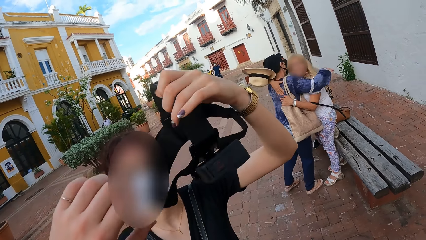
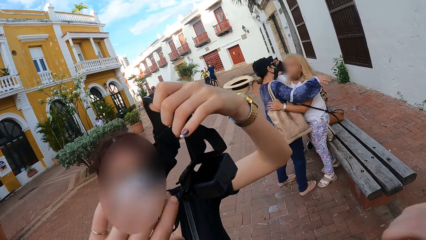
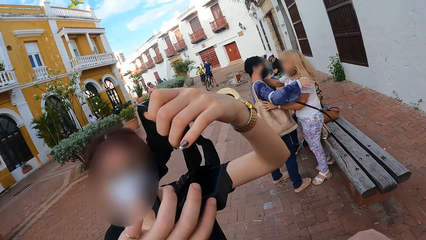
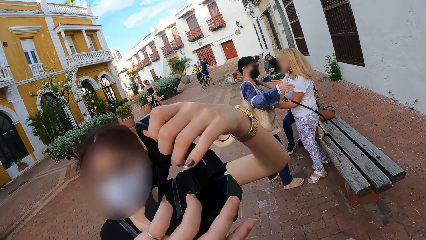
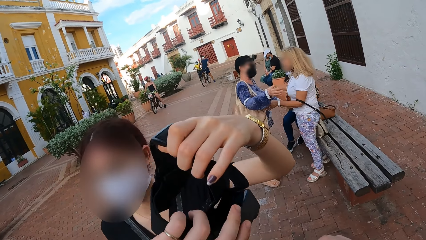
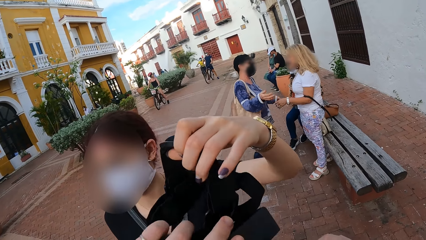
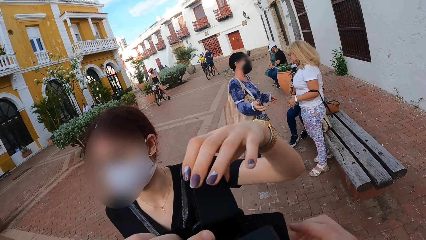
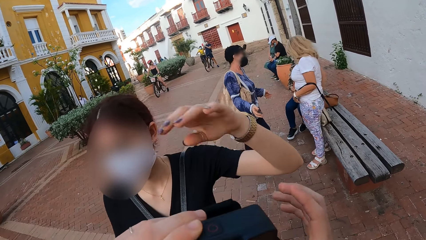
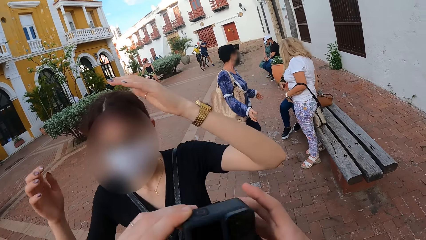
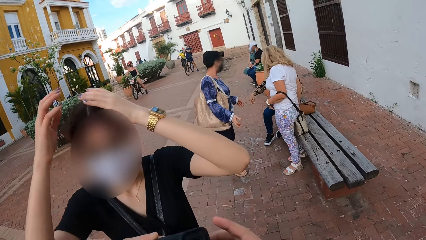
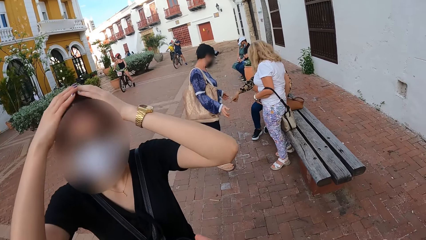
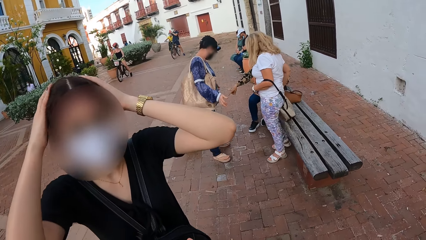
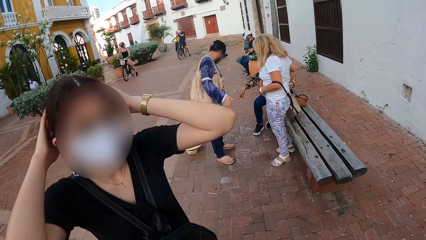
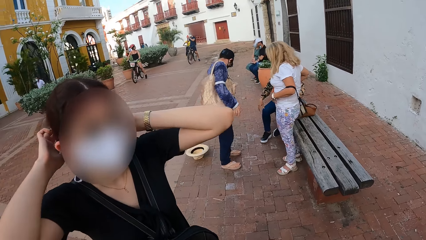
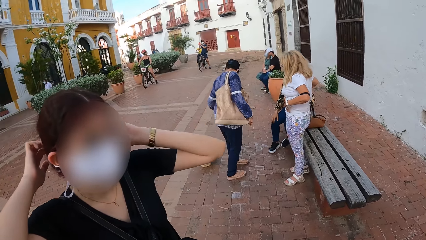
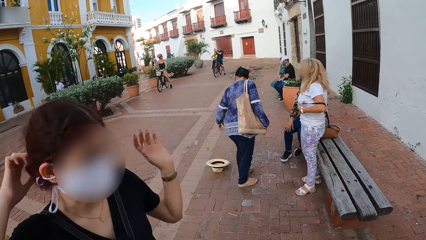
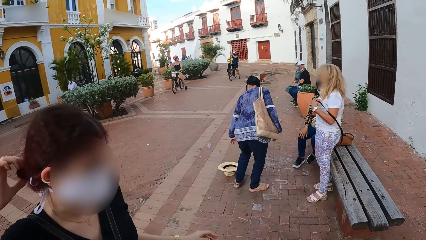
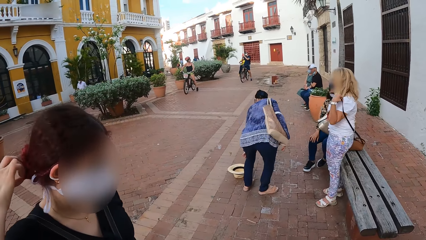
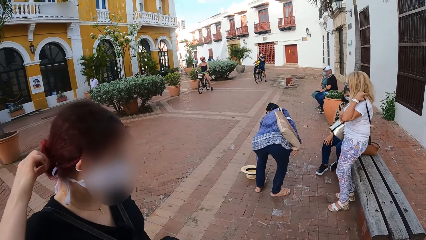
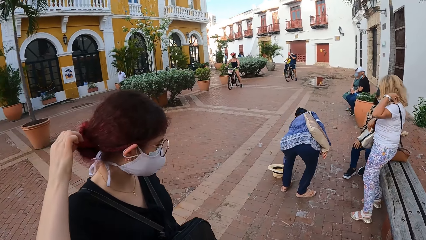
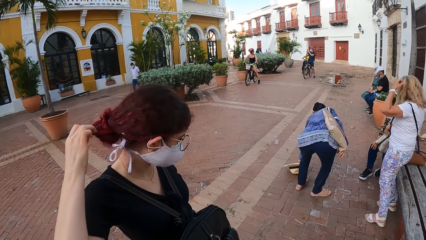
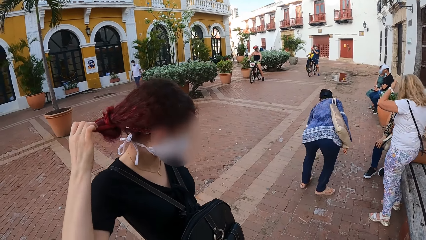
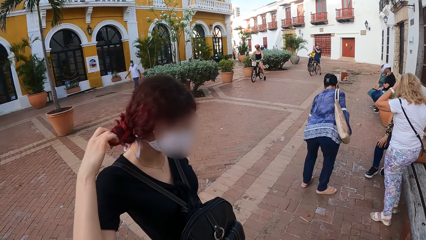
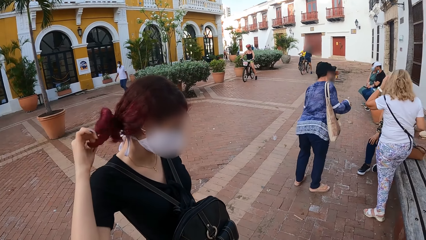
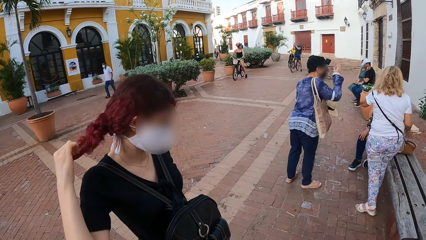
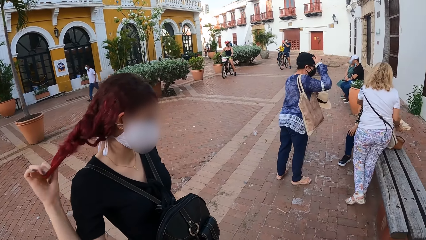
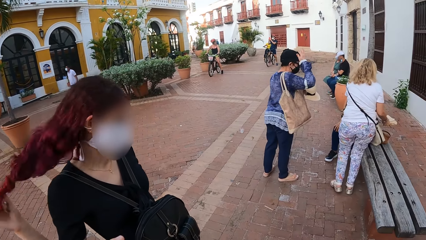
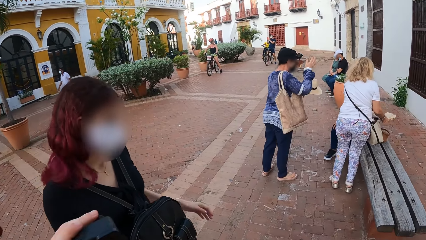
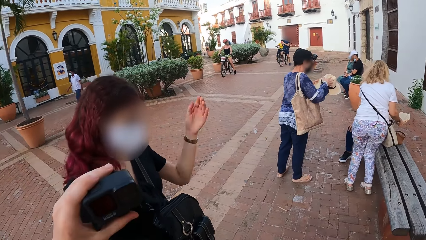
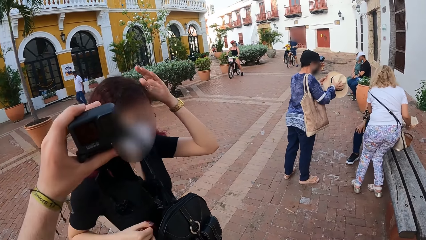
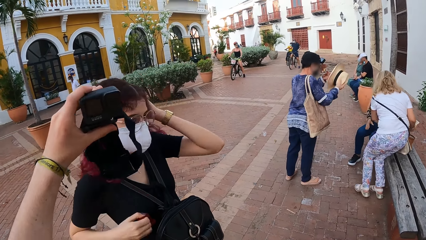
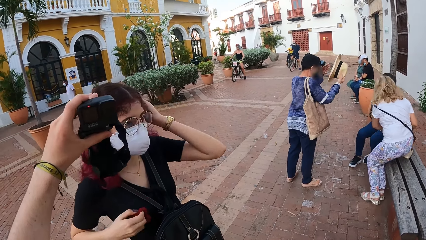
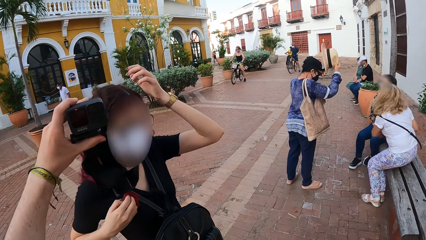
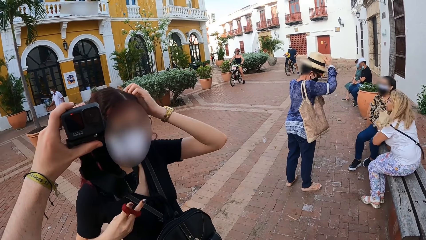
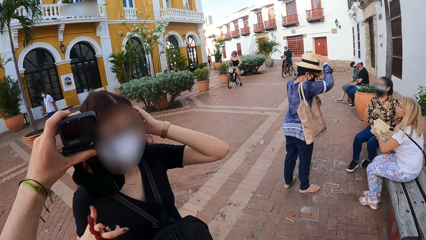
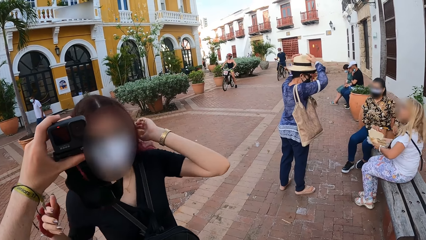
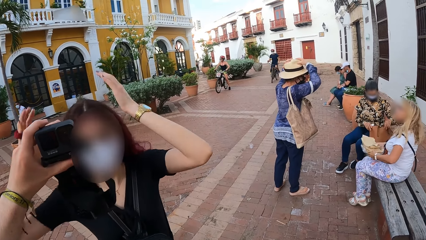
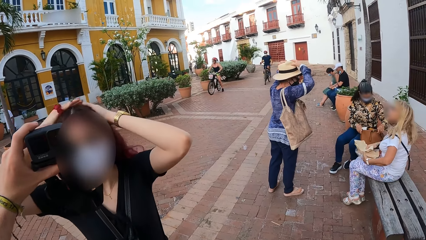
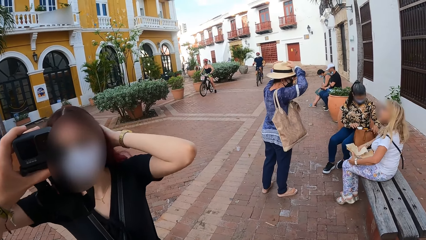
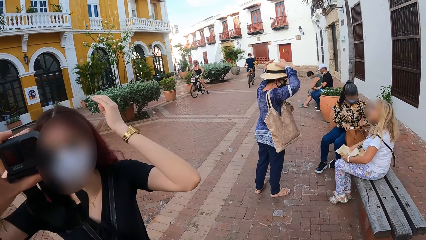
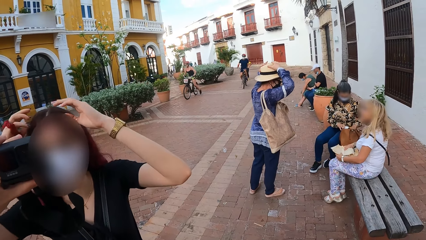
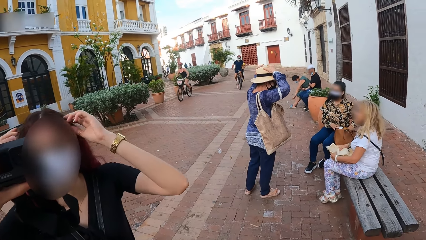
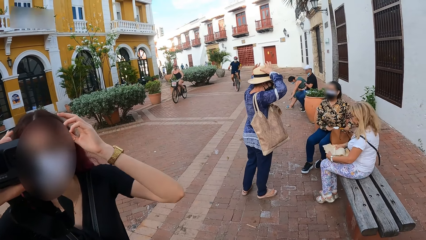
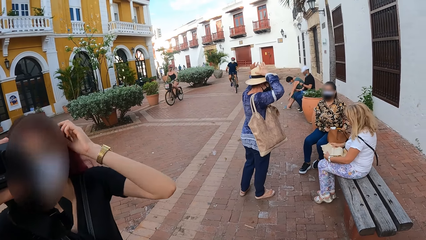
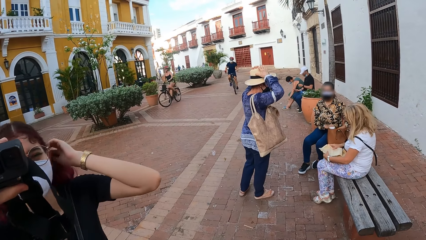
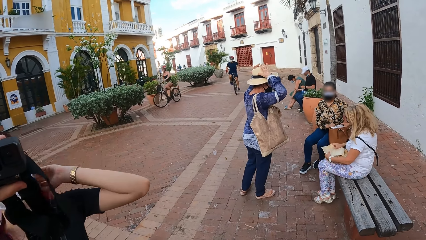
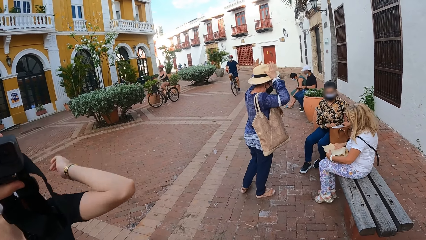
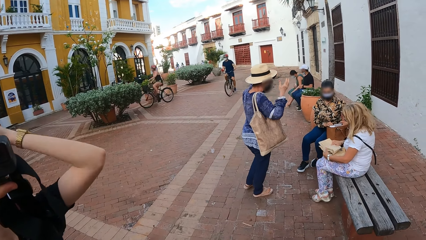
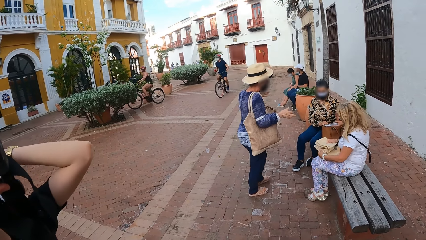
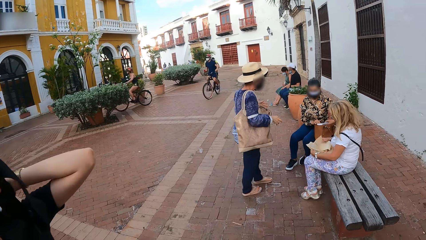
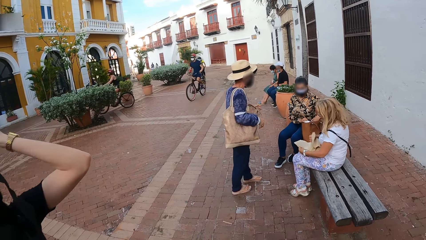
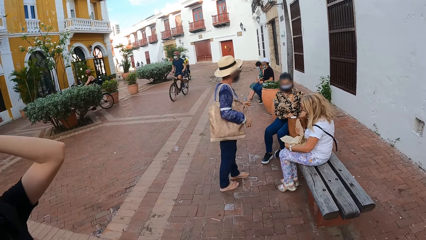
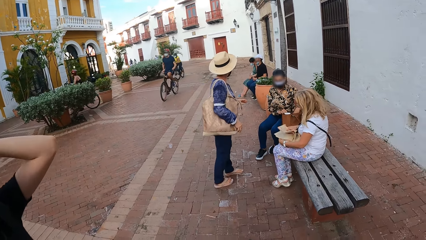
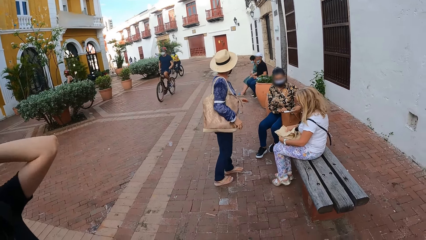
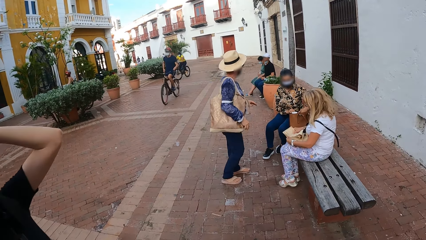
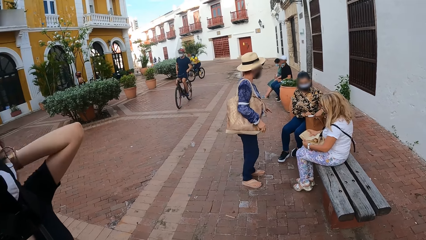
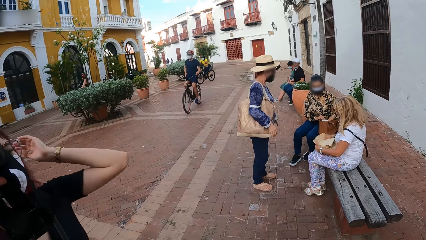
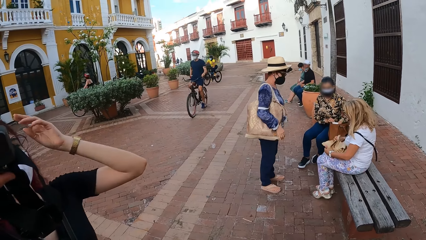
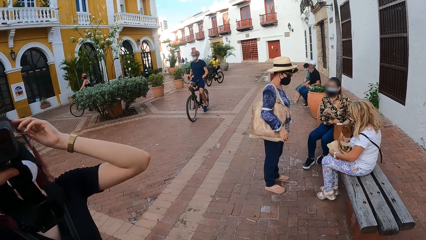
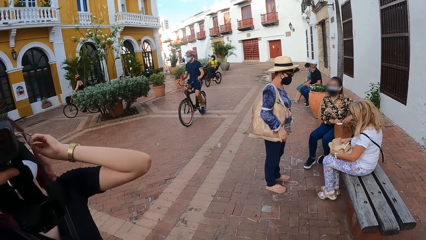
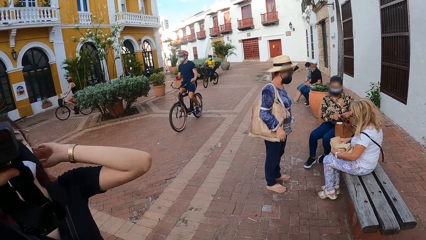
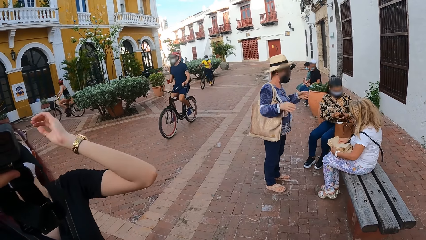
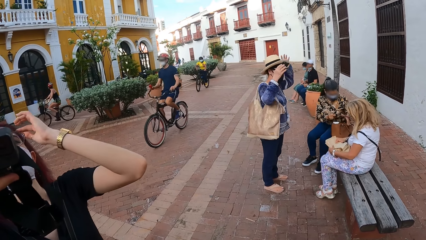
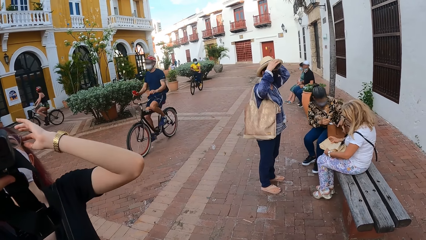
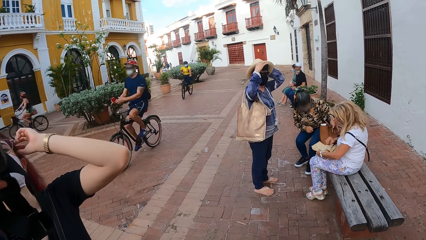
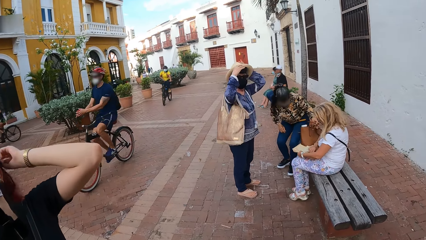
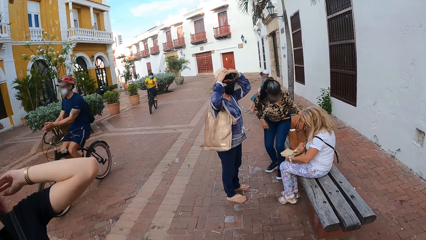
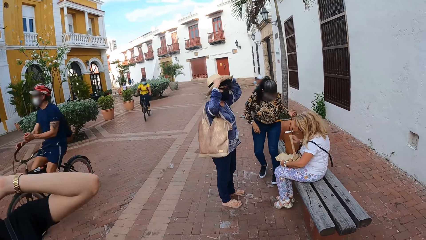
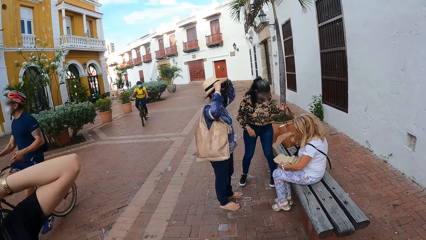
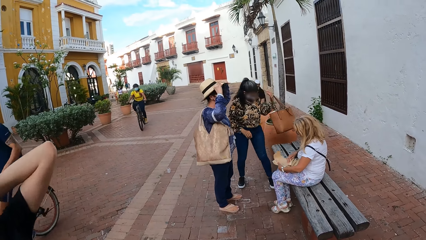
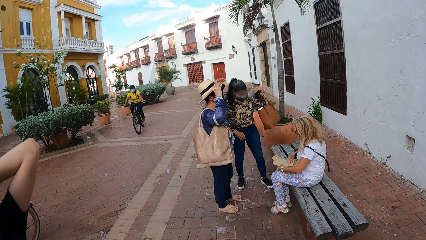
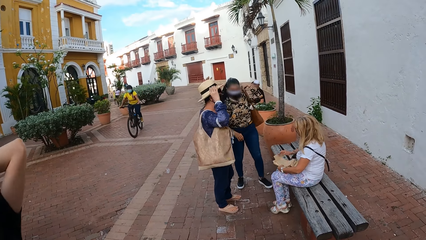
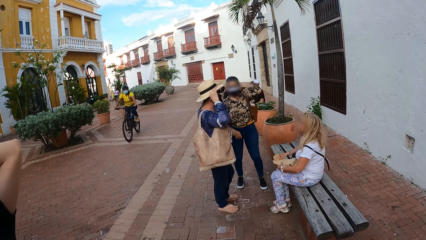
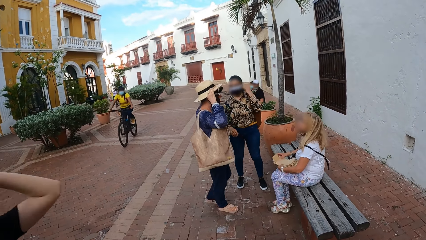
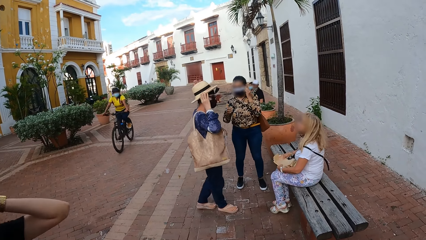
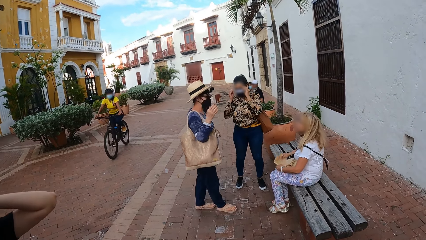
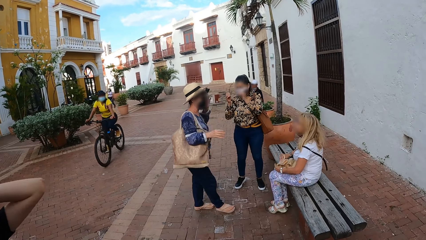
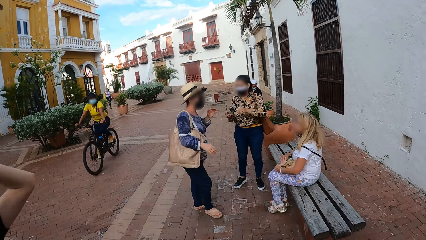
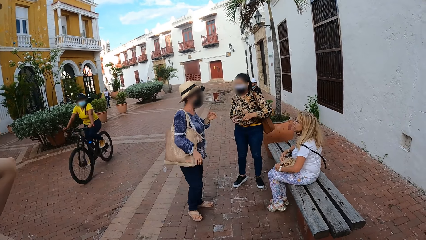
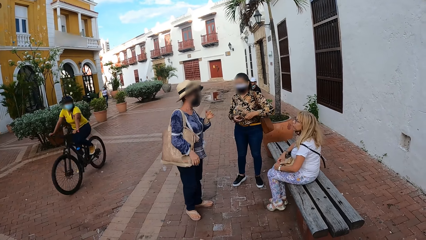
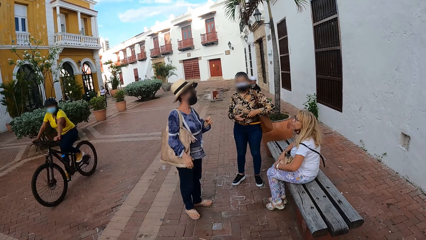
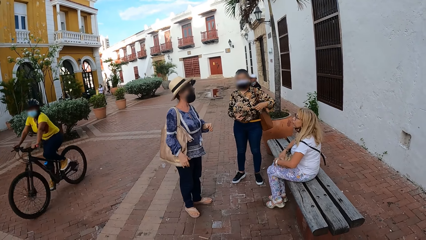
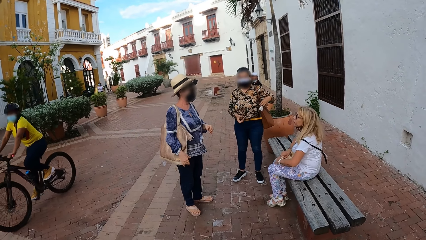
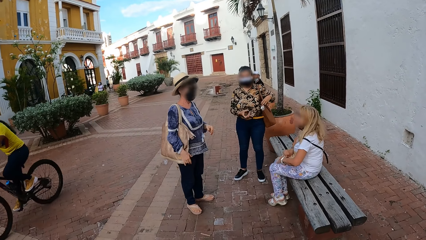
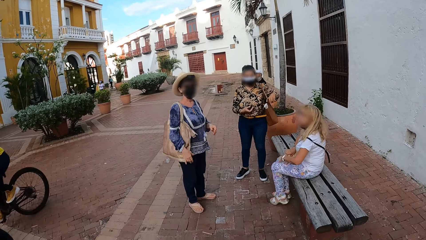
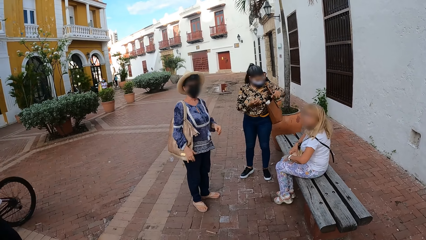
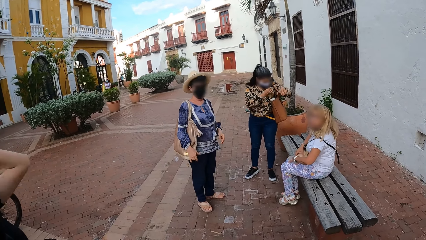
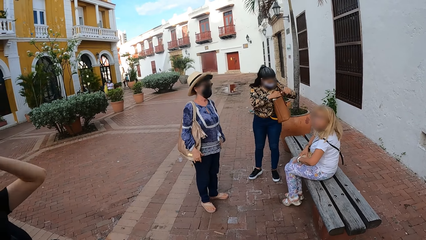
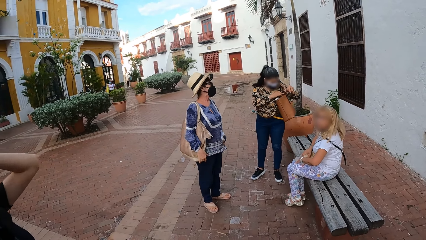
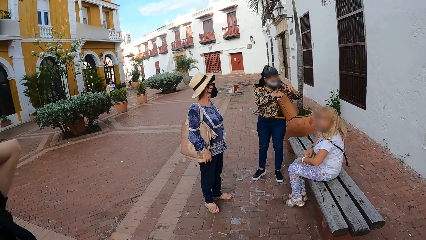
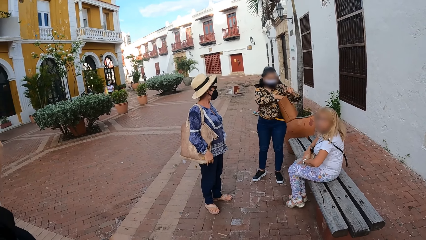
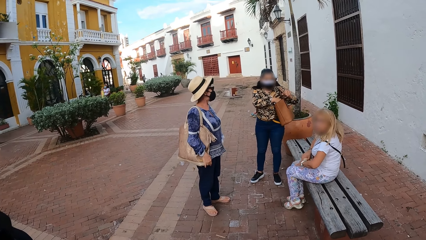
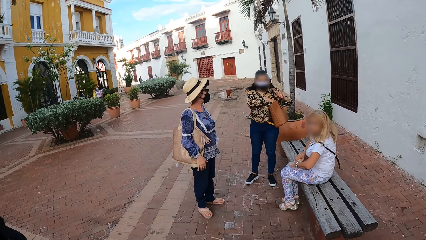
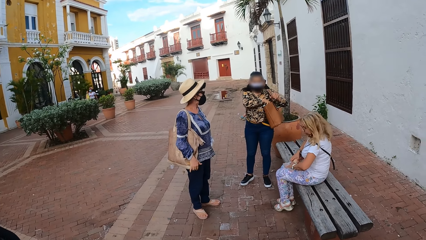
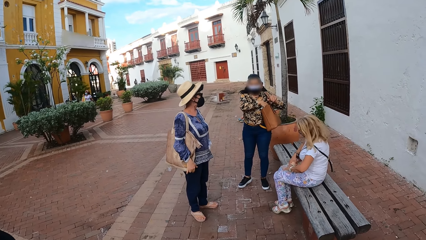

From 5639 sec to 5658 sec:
A woman removes the camera on her head with her left hand. Another woman drops a hat. The first woman passes the camera in her left hand to the camera wearer. The camera wearer holds the camera with his hands. He takes the camera from the first woman. The first woman adjusts her hair with her hands. The second woman interacts with a third woman. The second woman picks up the hat from the ground with her left hand. The camera wearer holds the camera with his left hand. A fourth woman sits on a bench on the road. The second woman puts the hat on her head with her hands. The camera wearer moves the camera. A cyclist rides past the camera wearer on the road. A fifth woman stands from the bench on the road. She carries a bag in her left shoulder. The second woman interacts with the fourth woman, and interacts with the fifth woman. Another cyclist rides past the camera wearer on the road.
